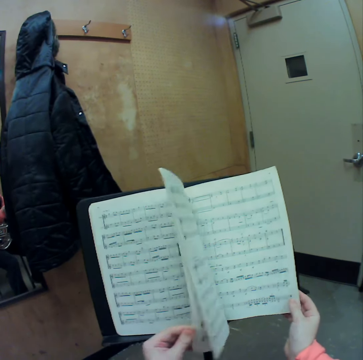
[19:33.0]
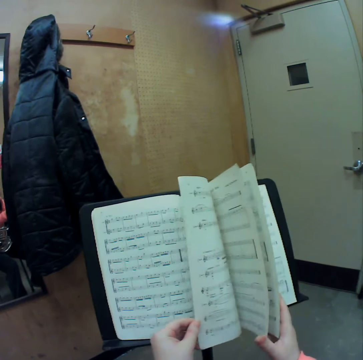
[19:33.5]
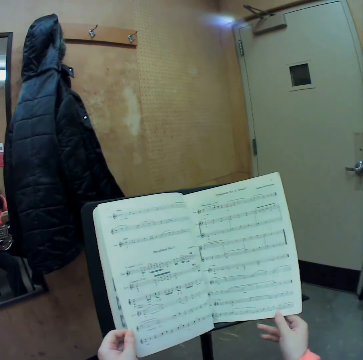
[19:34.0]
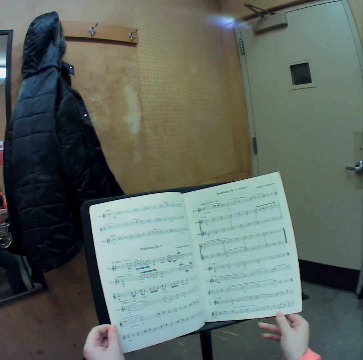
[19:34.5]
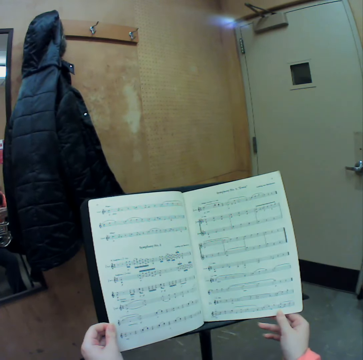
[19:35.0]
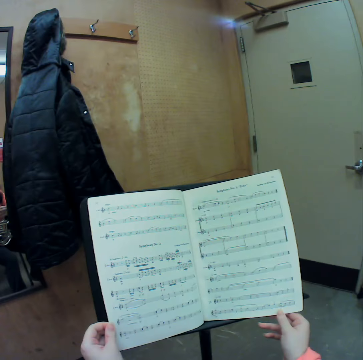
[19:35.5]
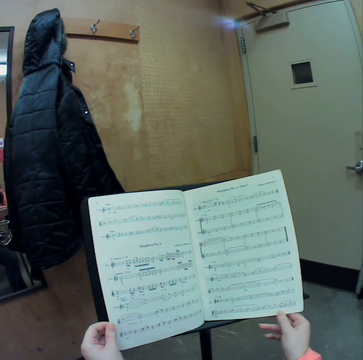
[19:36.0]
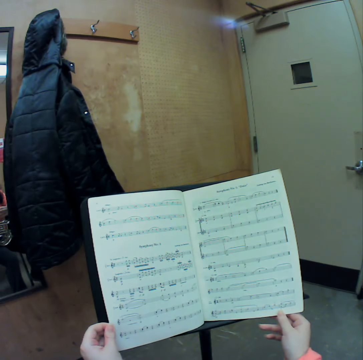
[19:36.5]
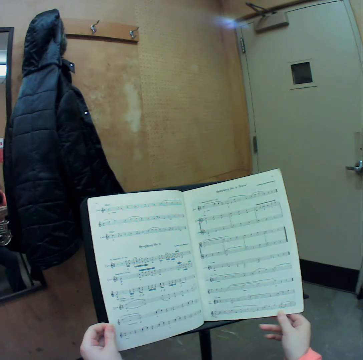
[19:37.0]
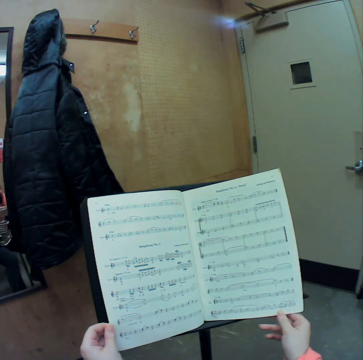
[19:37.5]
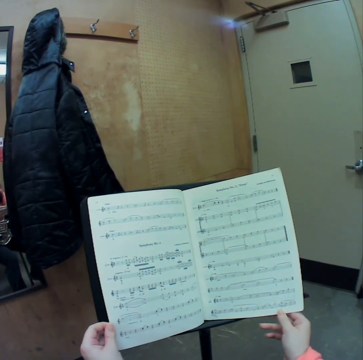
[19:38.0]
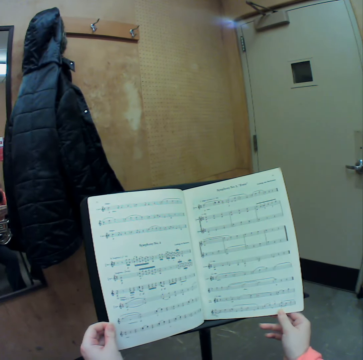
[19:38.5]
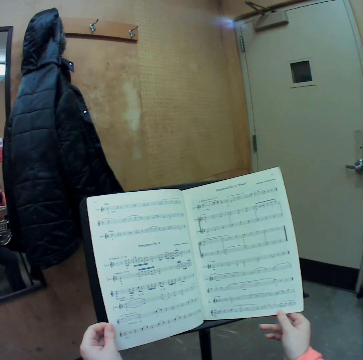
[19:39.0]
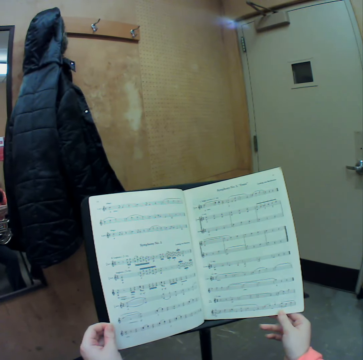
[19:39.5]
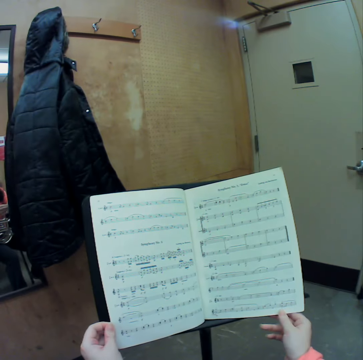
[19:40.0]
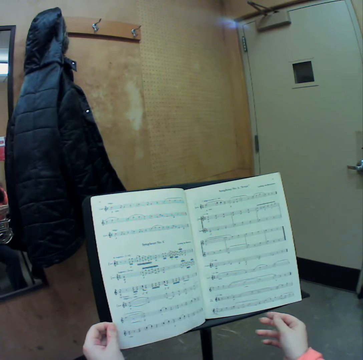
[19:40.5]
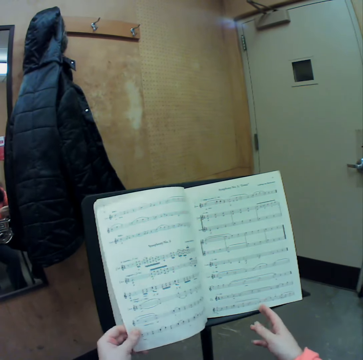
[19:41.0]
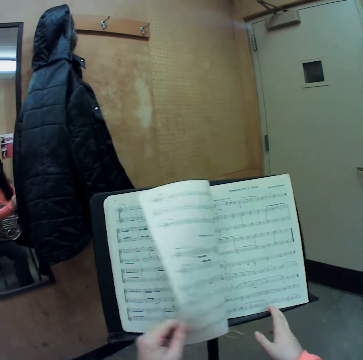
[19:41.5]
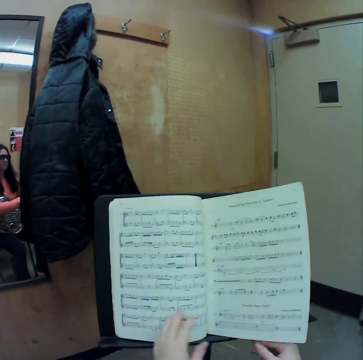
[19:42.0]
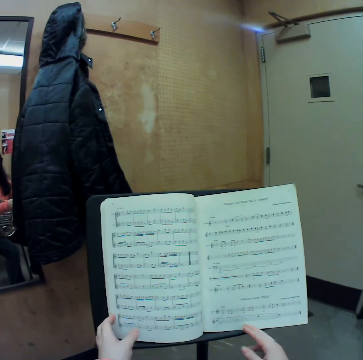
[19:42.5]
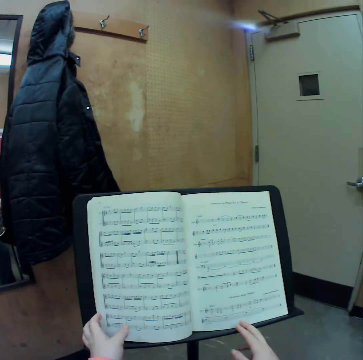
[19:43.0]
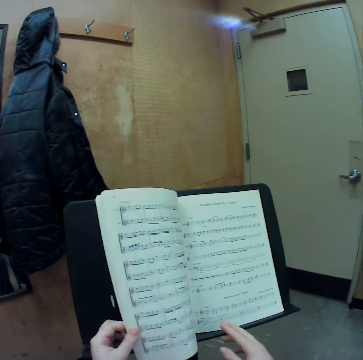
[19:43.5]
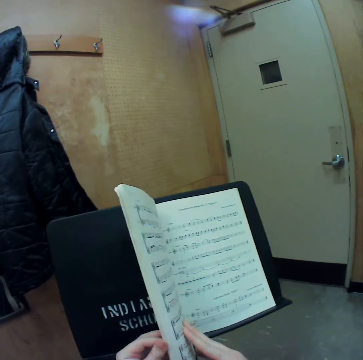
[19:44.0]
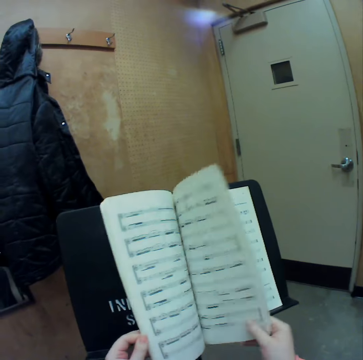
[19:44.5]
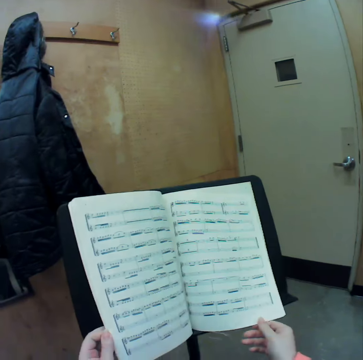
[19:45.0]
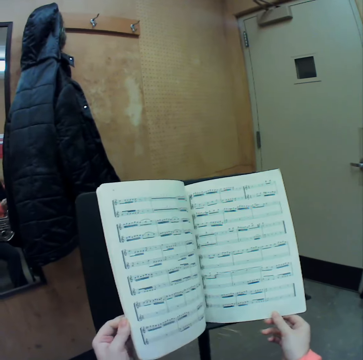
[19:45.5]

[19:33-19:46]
The camera wearer stares at an instrumental book. They flip the instrumental book.

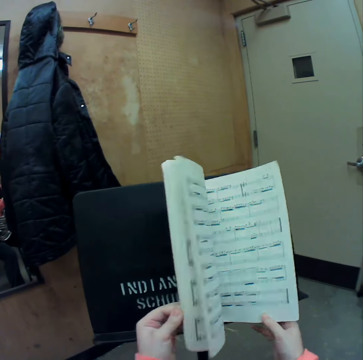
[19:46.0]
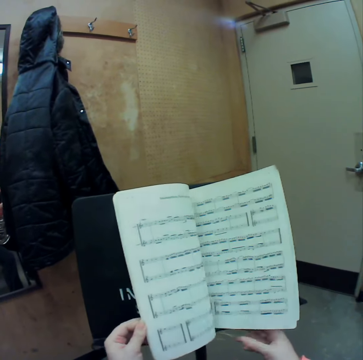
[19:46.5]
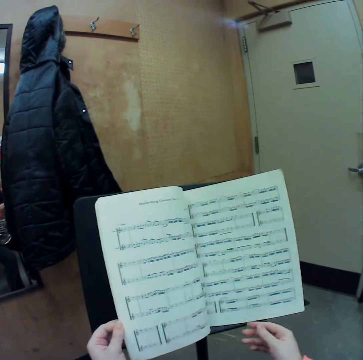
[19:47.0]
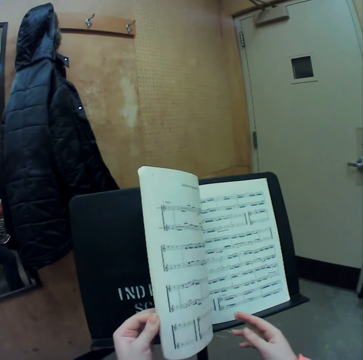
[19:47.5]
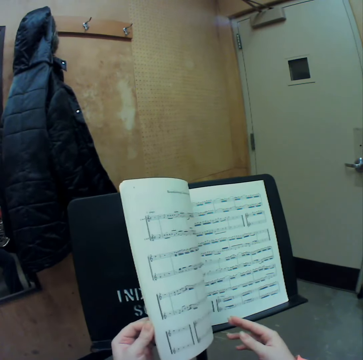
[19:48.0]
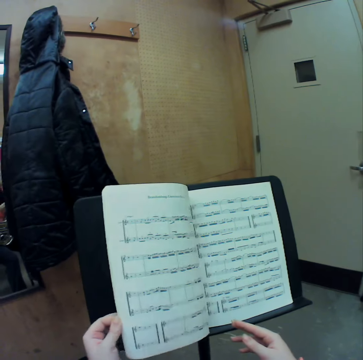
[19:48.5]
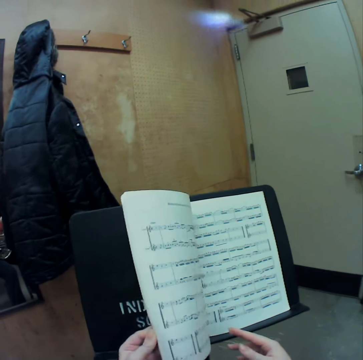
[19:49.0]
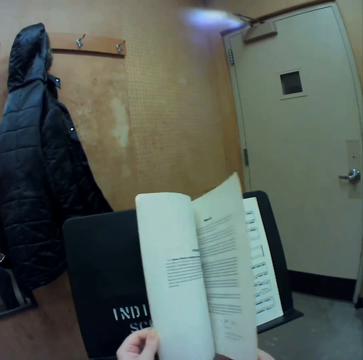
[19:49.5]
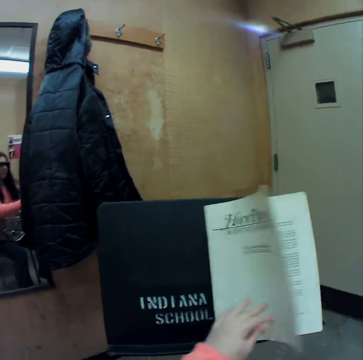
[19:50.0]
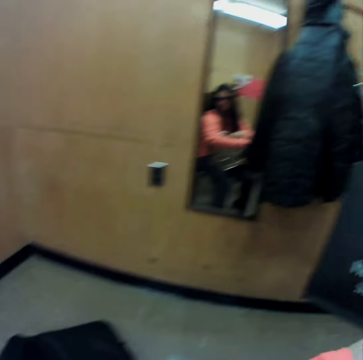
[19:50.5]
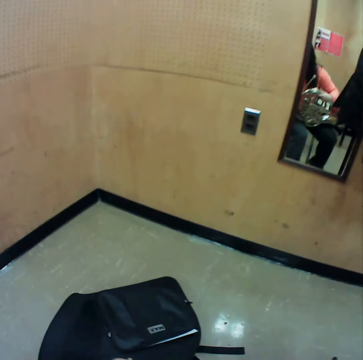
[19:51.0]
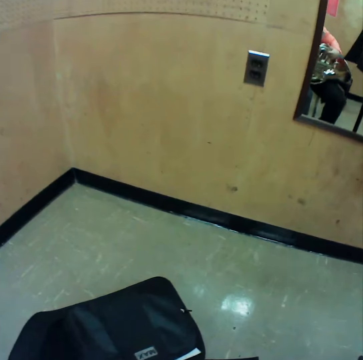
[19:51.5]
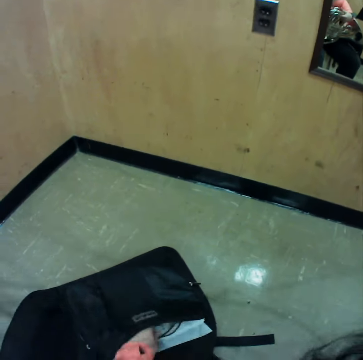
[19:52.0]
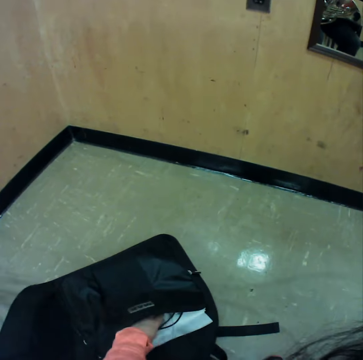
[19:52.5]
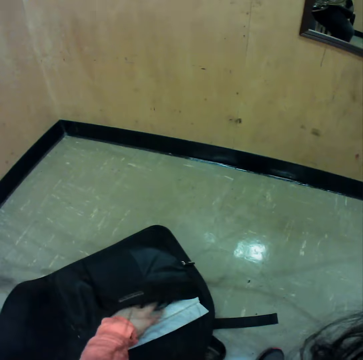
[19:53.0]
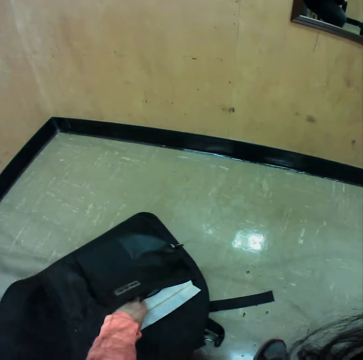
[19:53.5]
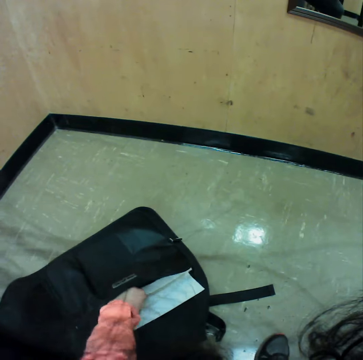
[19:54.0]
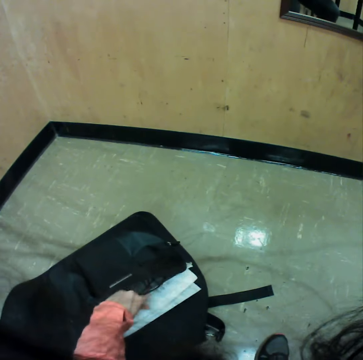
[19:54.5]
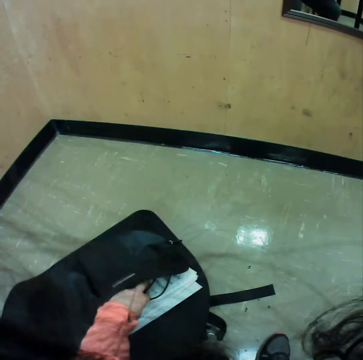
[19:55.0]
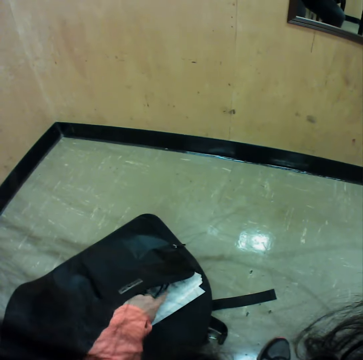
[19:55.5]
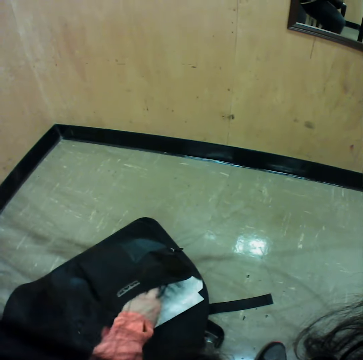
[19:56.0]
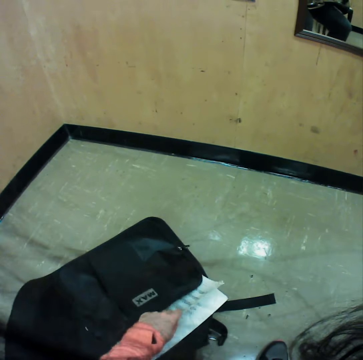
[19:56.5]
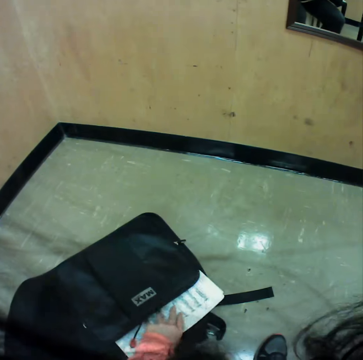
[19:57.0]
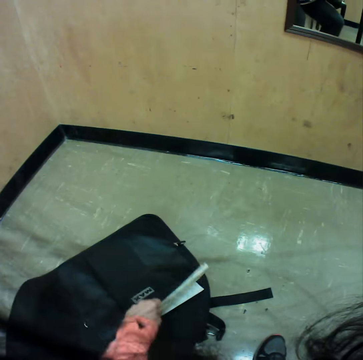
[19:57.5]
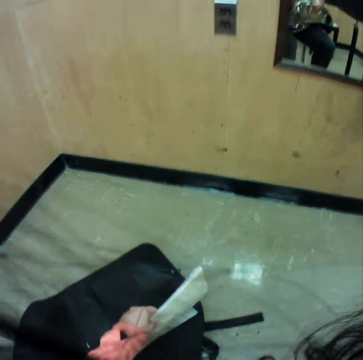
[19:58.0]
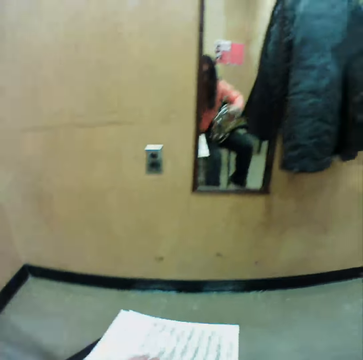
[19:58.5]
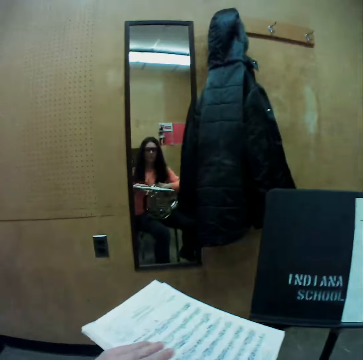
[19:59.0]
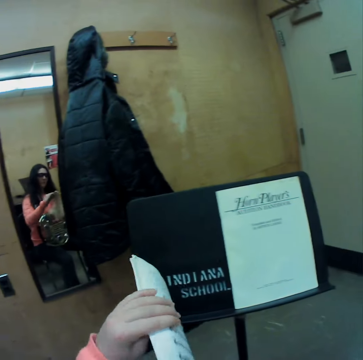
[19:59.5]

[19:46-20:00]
The camera wearer searches through a bag on the floor with her left hand. She takes out another music book from the bag on the floor with her right hand.

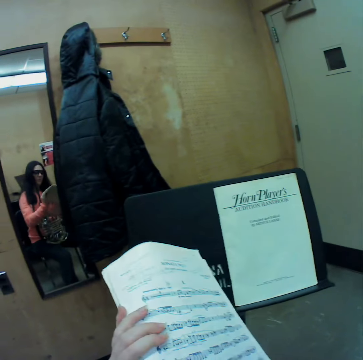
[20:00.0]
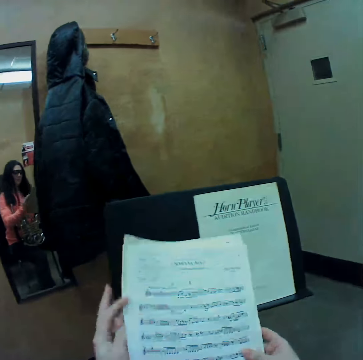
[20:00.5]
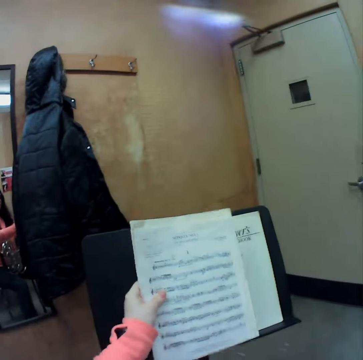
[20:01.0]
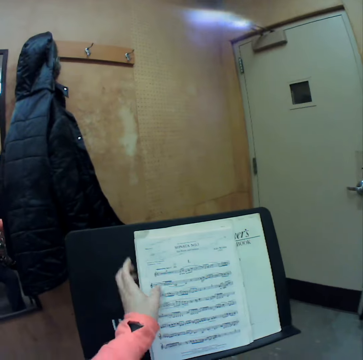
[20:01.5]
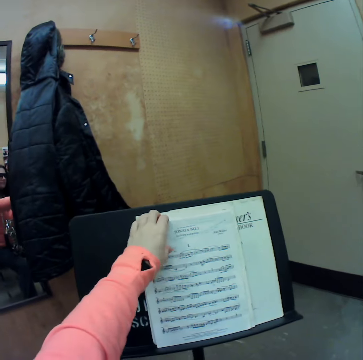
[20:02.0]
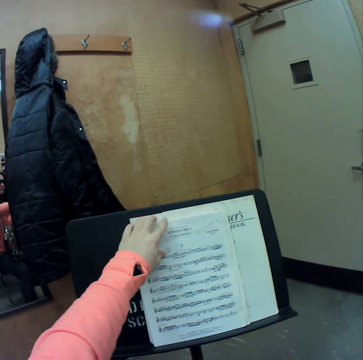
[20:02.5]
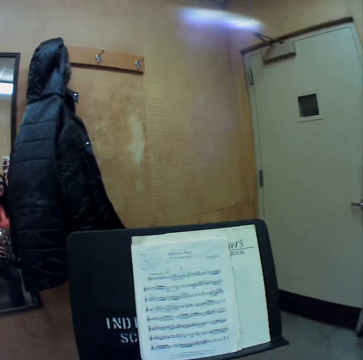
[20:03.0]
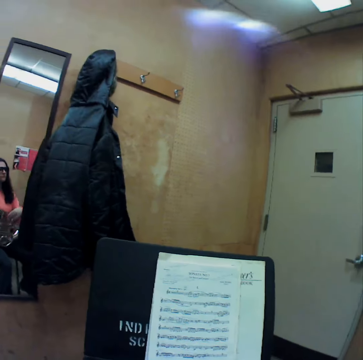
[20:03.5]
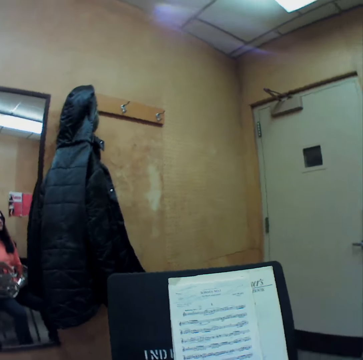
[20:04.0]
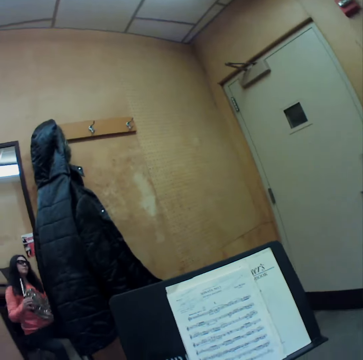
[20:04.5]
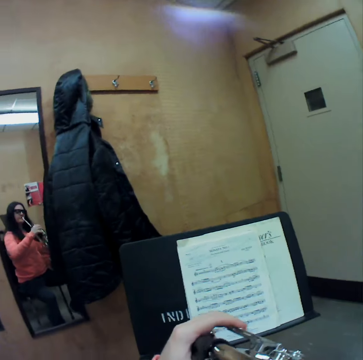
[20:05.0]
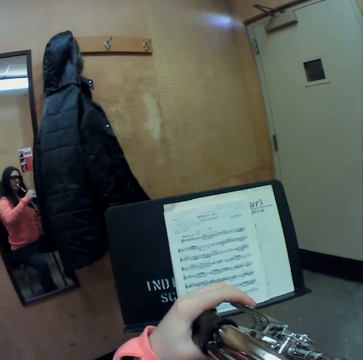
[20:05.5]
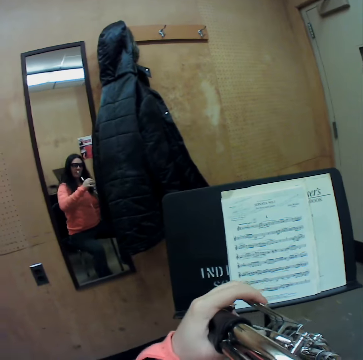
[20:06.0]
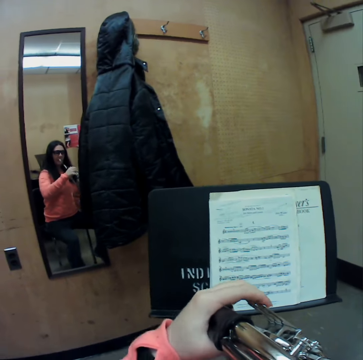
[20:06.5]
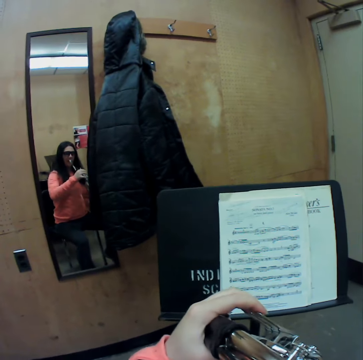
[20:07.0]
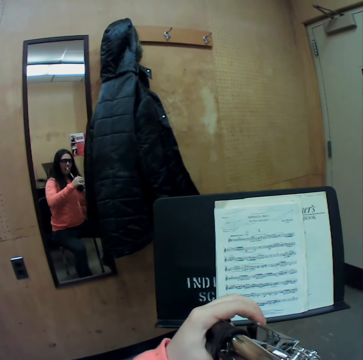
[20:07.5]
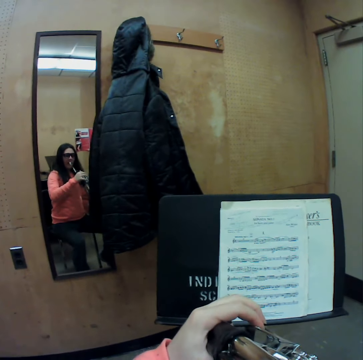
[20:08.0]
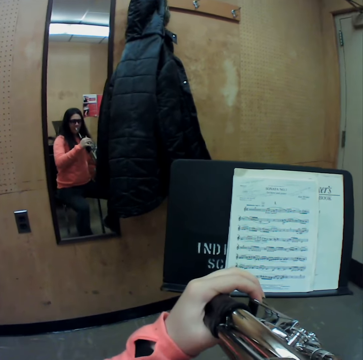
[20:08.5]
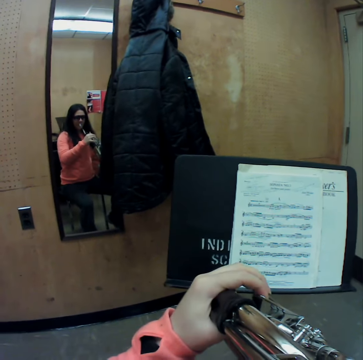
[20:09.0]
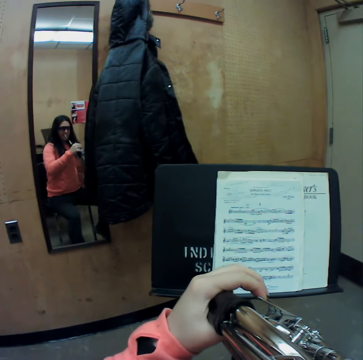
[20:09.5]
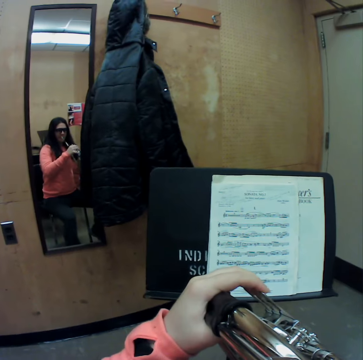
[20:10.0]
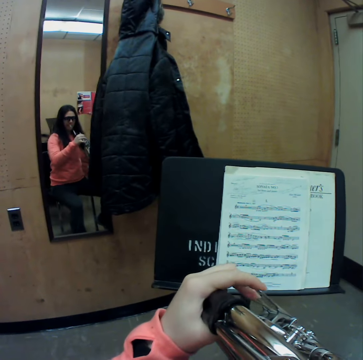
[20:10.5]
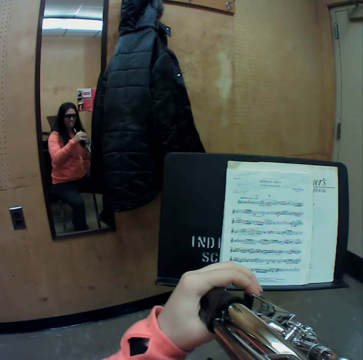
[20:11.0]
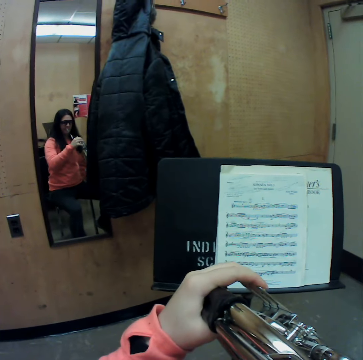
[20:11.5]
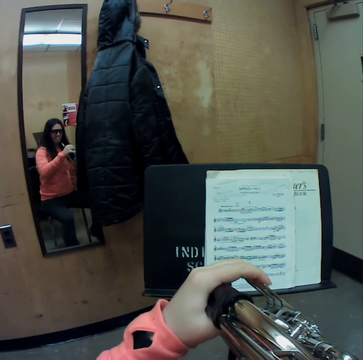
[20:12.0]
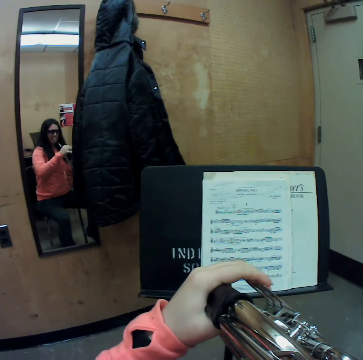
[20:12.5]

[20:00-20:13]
The camera wearer places her right hand on the second music book in her left hand. She places the second music book on a music stand with her left hand, and adjusts the second music book on the music stand with her left hand. She plays the French horn with her left hand and with her fingers.
